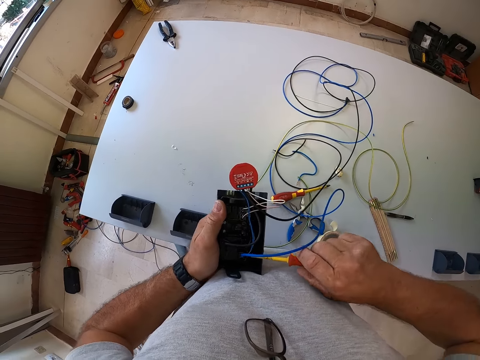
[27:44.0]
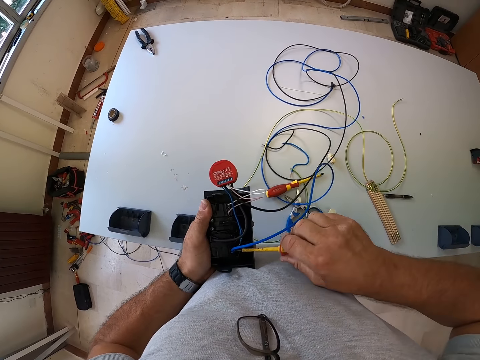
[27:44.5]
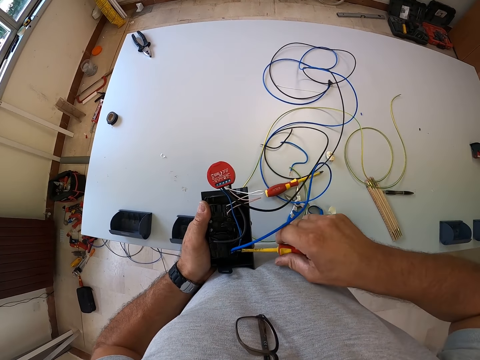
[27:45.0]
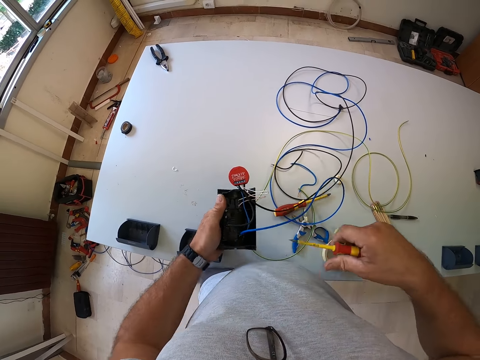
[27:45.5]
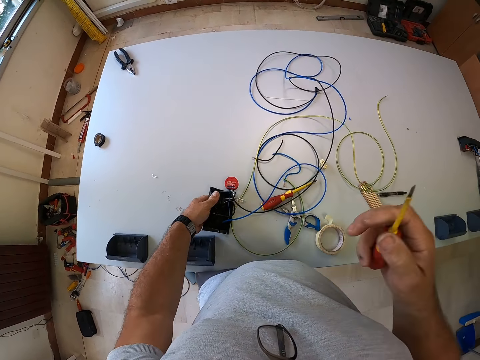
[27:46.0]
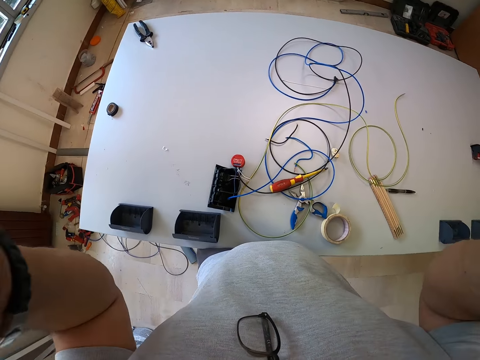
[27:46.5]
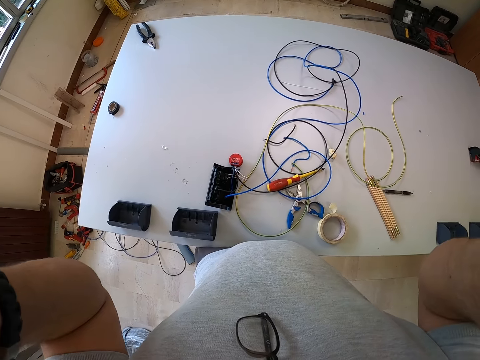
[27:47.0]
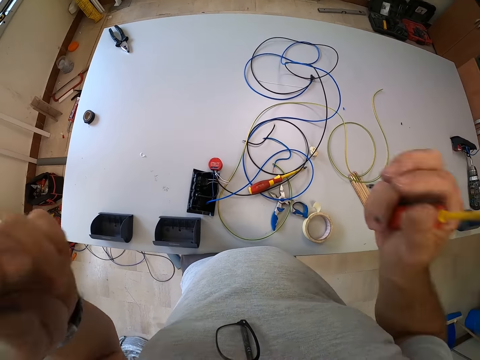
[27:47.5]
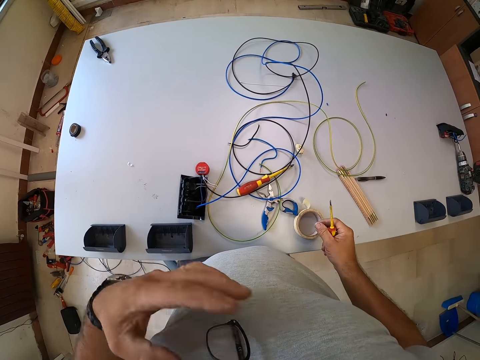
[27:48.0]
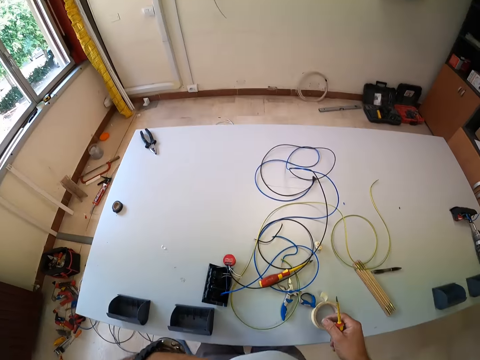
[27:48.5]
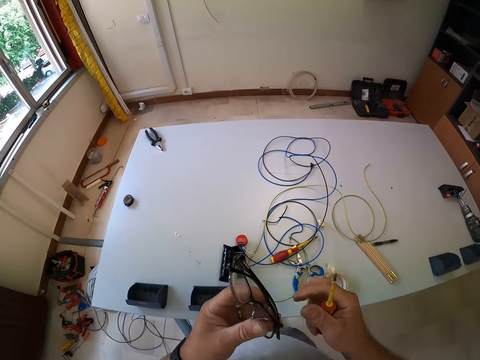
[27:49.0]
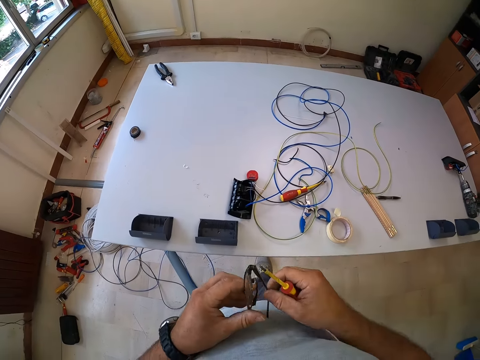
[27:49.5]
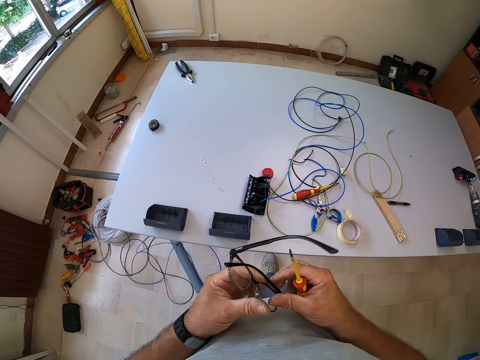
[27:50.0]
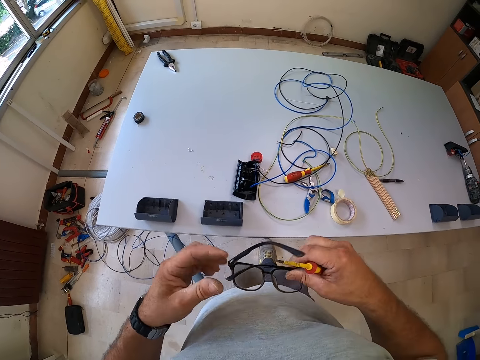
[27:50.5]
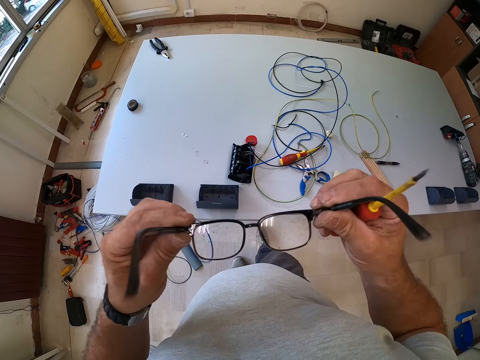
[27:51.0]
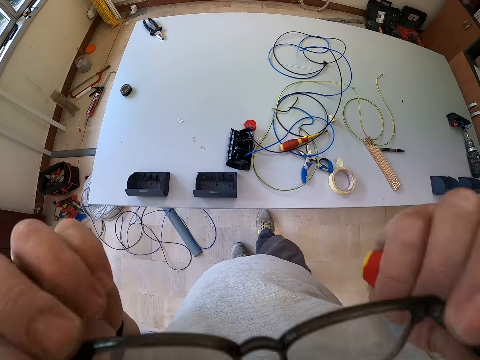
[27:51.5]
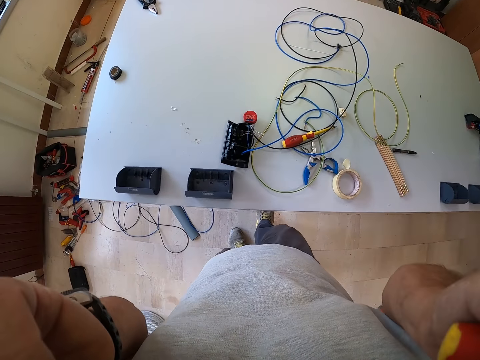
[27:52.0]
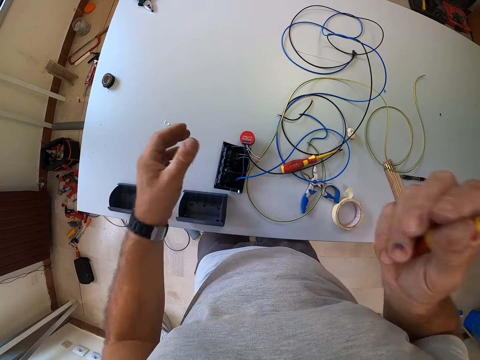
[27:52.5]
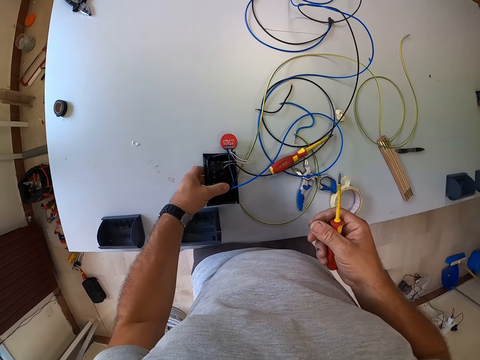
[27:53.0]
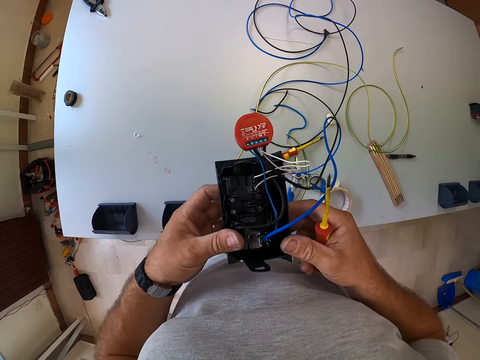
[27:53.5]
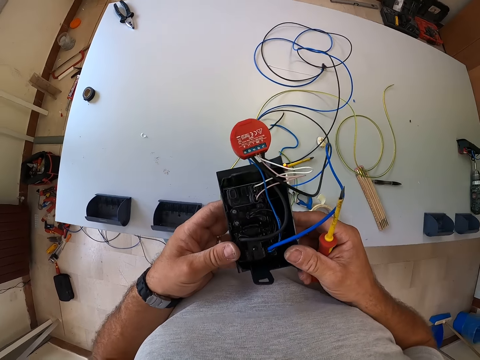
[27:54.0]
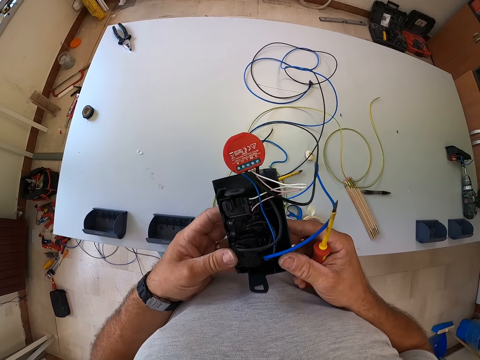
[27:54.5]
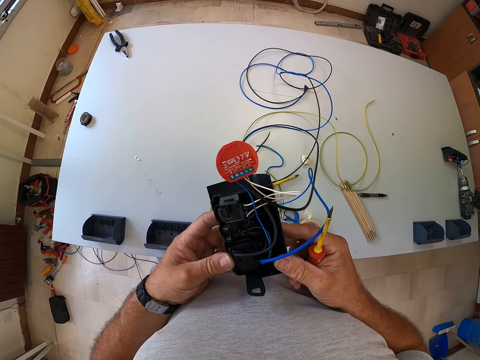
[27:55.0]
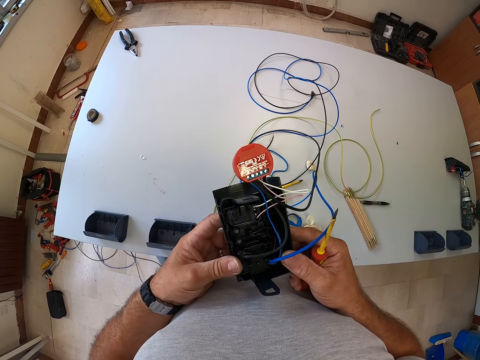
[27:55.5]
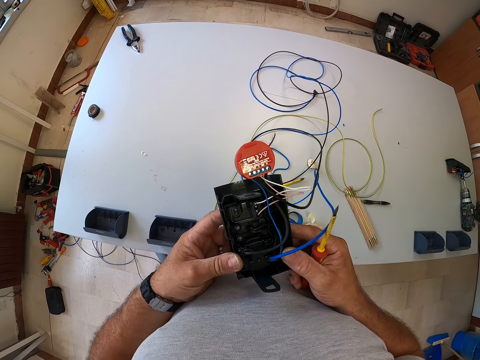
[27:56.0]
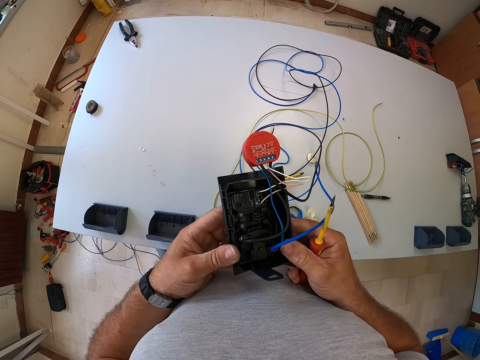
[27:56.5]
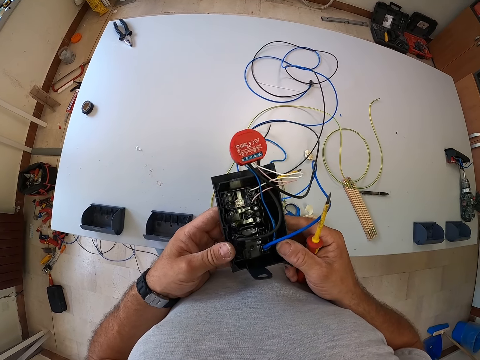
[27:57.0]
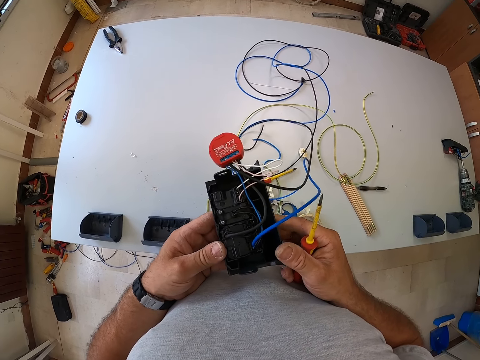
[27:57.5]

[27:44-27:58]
The camera wearer pulls the screw from the socket and puts the socket on the table. He lifts the screwdriver and lifts his hand. He touches the camera. He drops his hands. He removes his glasses from his shirt. He opens the frame of his glasses. He holds the glasses with both hands, pulls a temple, withdraws his hand from the temple, and holds the glasses with both hands. He puts on the glasses and drops his hands. He picks up the socket from the table. He holds the socket with both hands. He checks the socket.

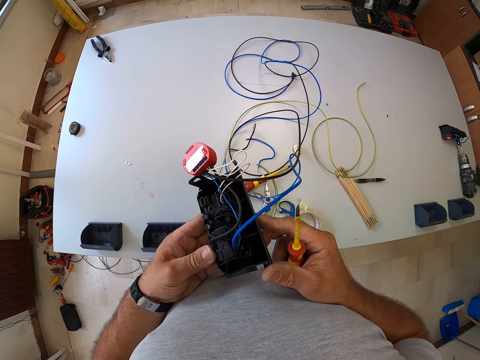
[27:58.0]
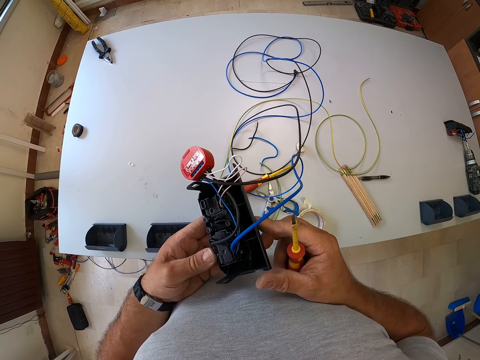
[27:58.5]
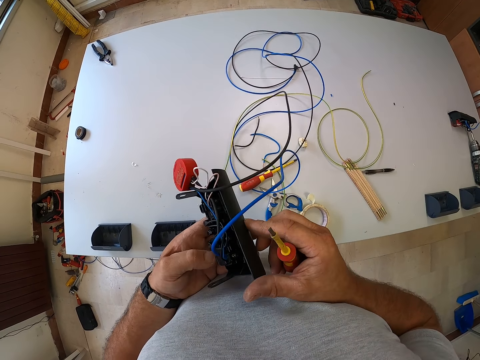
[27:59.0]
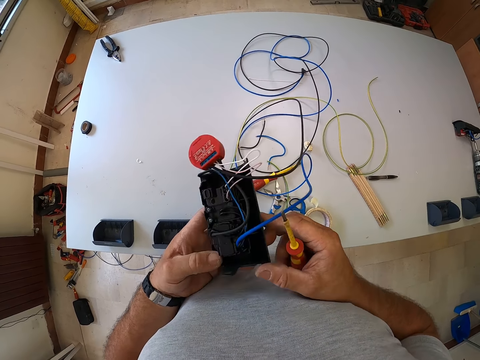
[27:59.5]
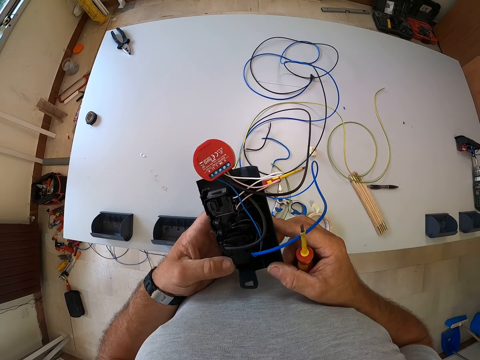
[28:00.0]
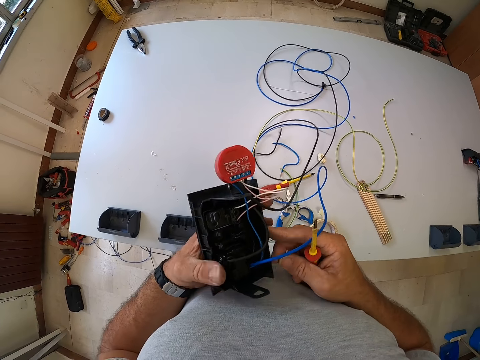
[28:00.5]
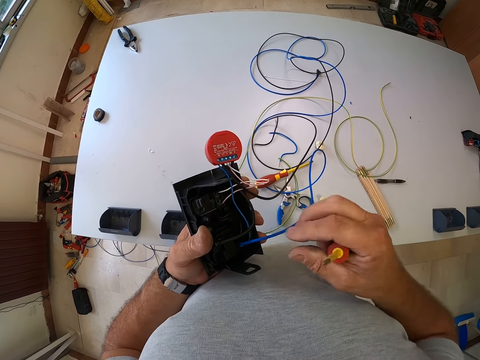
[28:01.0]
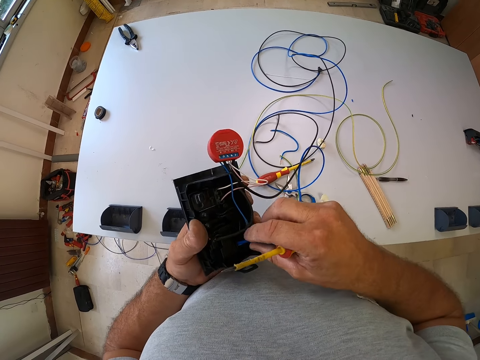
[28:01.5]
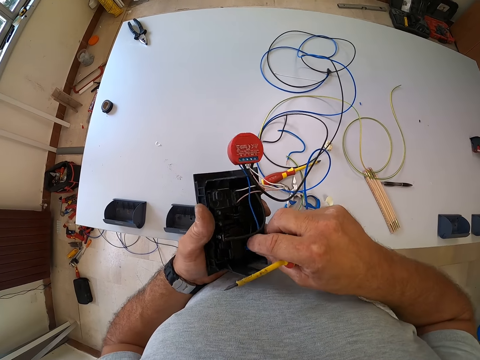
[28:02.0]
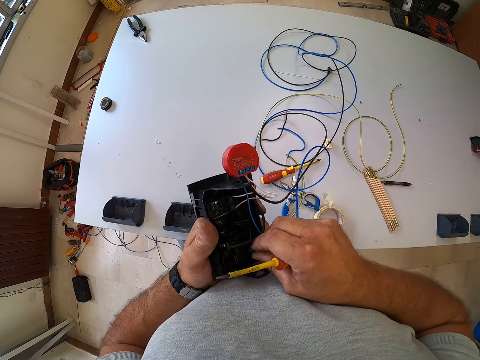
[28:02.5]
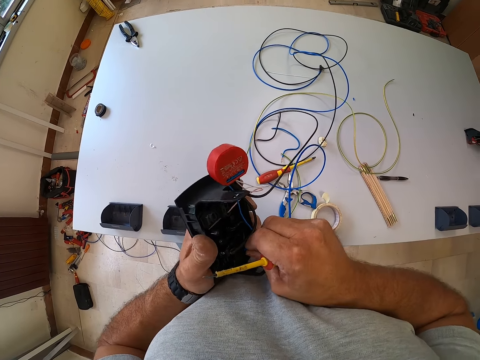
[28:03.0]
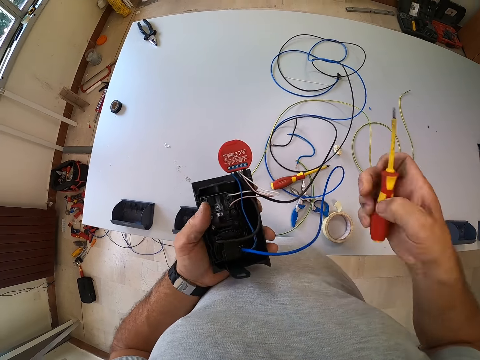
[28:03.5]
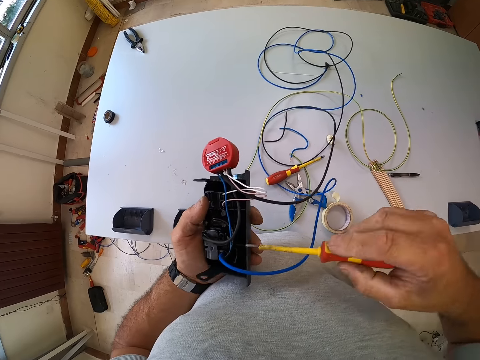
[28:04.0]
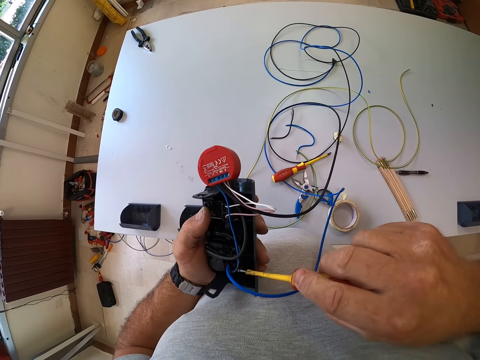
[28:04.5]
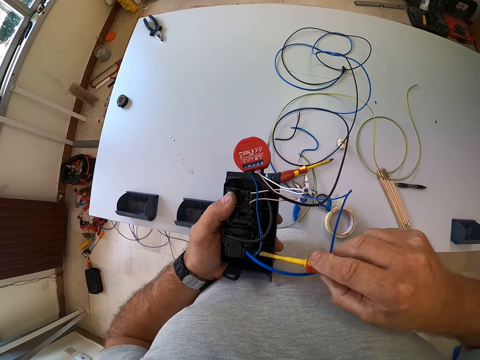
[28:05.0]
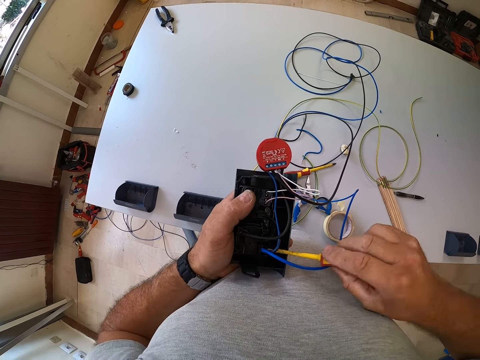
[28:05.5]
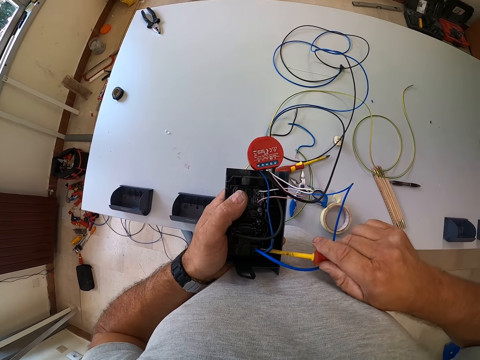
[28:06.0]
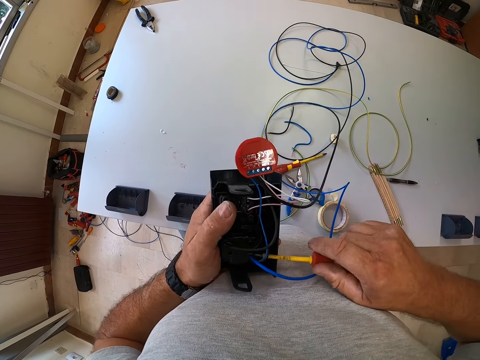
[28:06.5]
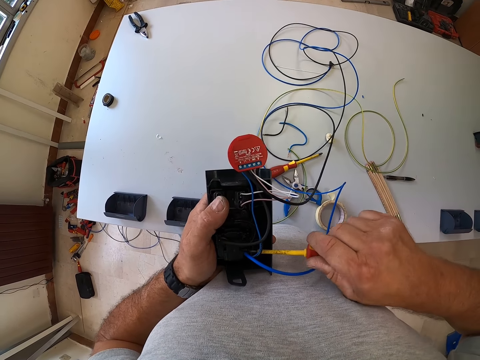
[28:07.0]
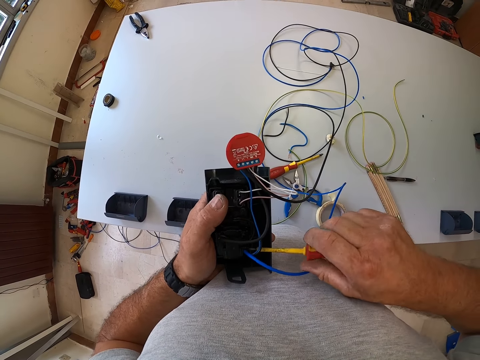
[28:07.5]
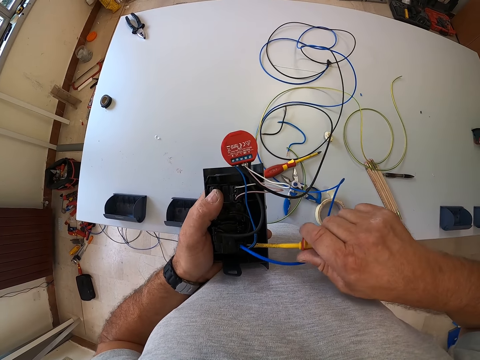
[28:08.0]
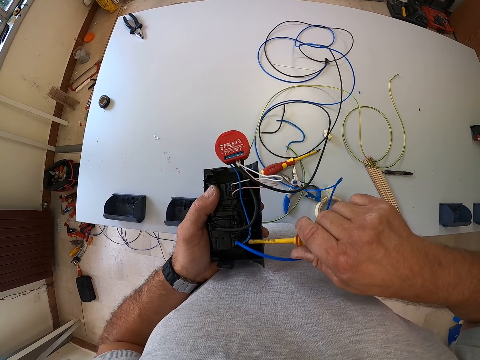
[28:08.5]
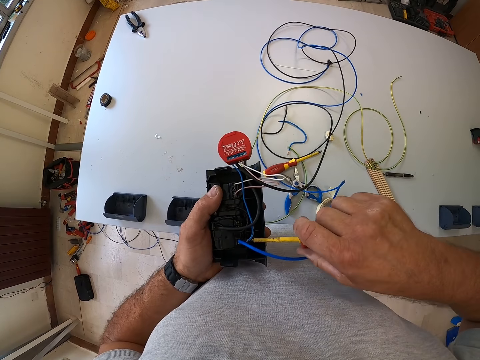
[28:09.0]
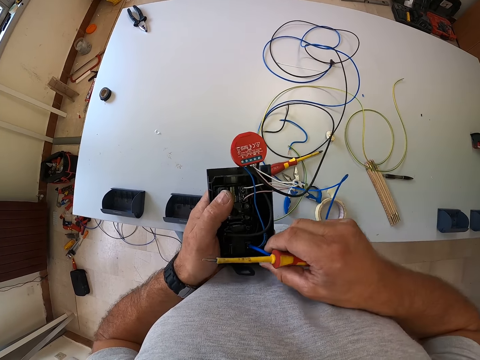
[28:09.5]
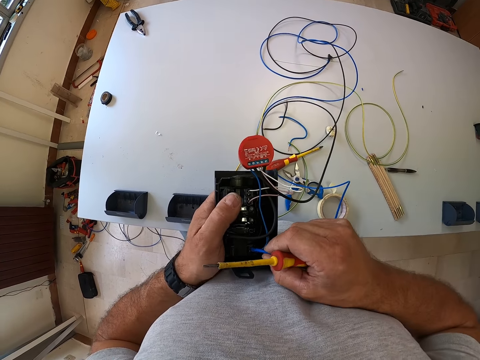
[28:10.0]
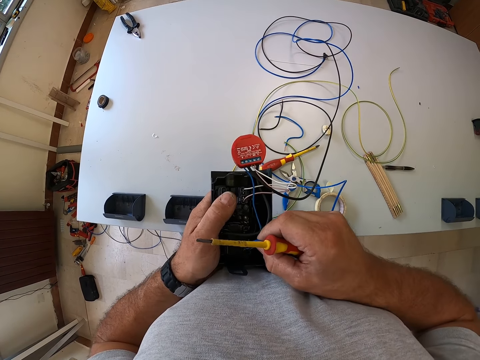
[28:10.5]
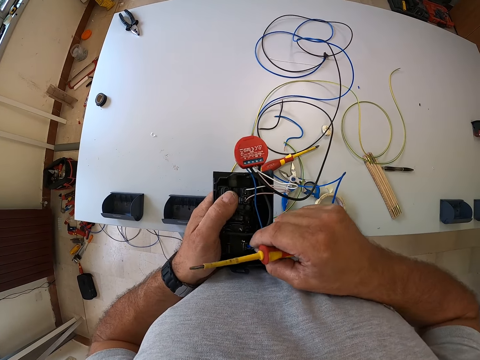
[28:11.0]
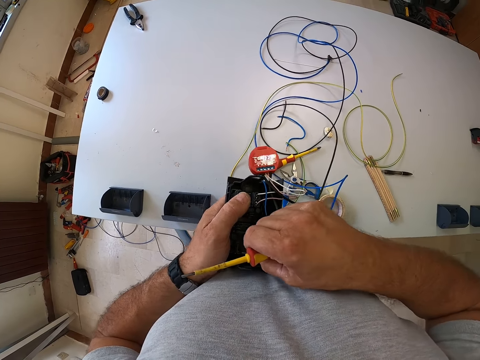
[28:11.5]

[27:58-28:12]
The camera wearer flips the socket, holds the socket, and holds the cable. He touches the wire on the socket. He inserts the cable in the socket and withdraws his hand from the cable. He inserts the screw in the socket. He tightens the screw of the socket with the screwdriver. He screws the cable in the socket and removes the screw from the socket. He touches the wire on the socket. He holds the electric cable.
